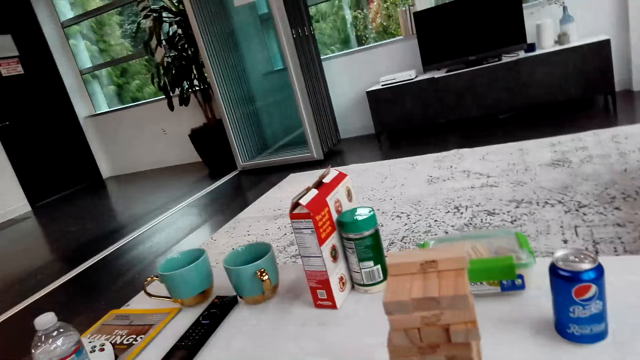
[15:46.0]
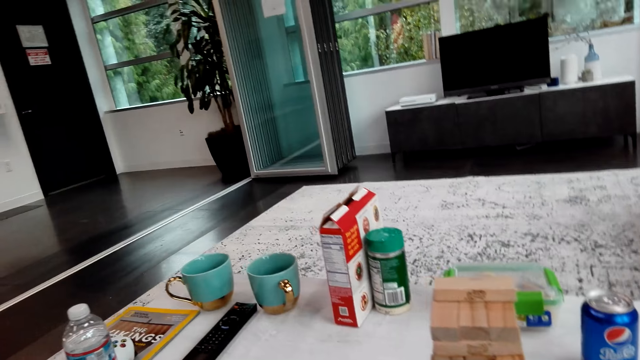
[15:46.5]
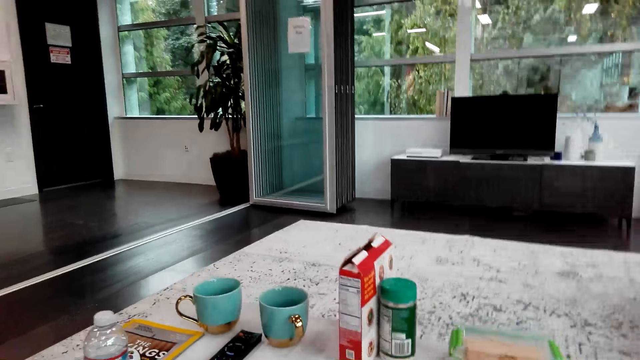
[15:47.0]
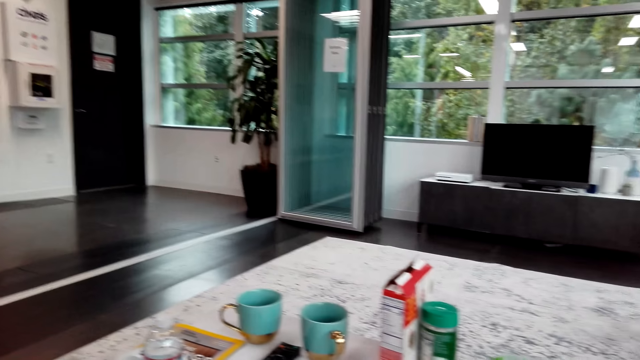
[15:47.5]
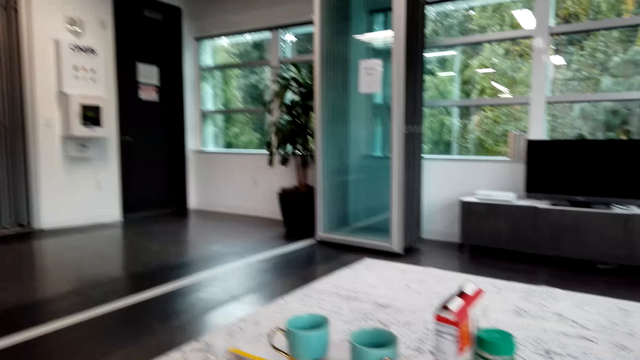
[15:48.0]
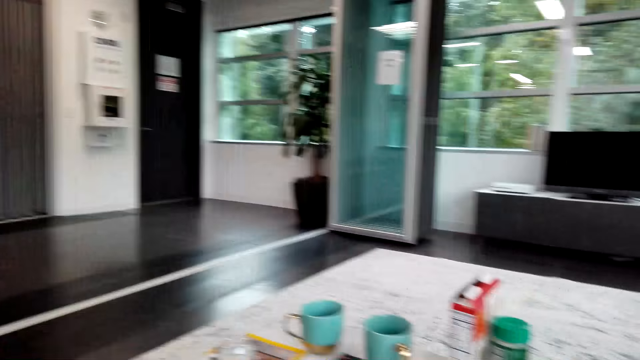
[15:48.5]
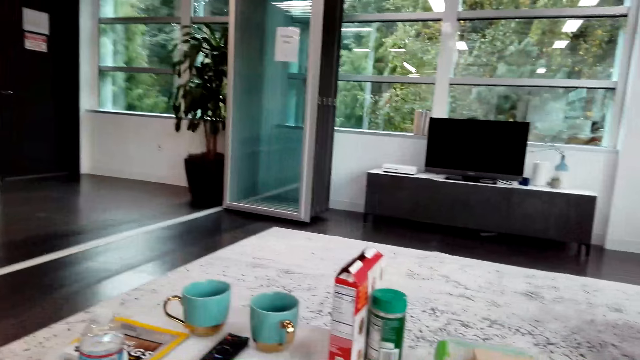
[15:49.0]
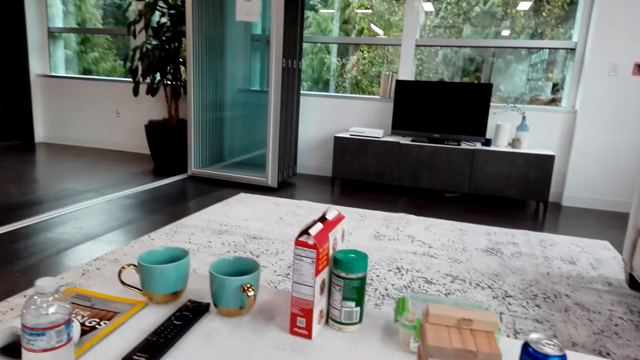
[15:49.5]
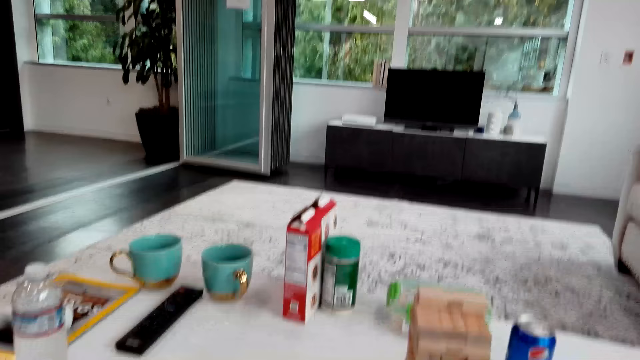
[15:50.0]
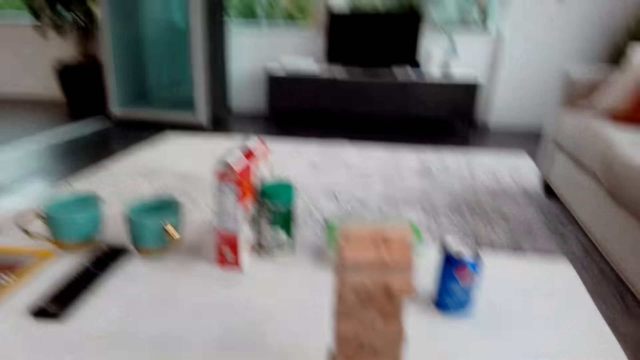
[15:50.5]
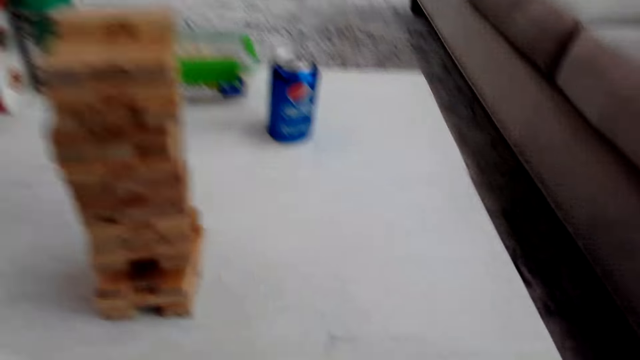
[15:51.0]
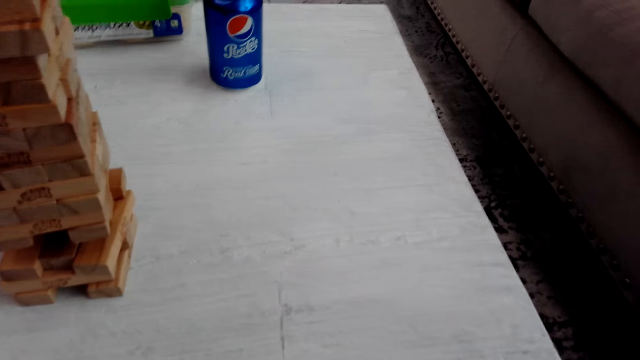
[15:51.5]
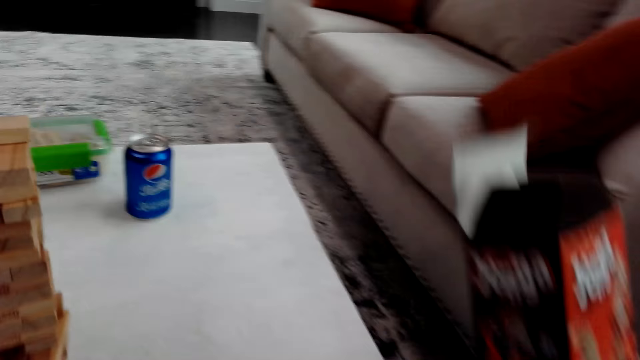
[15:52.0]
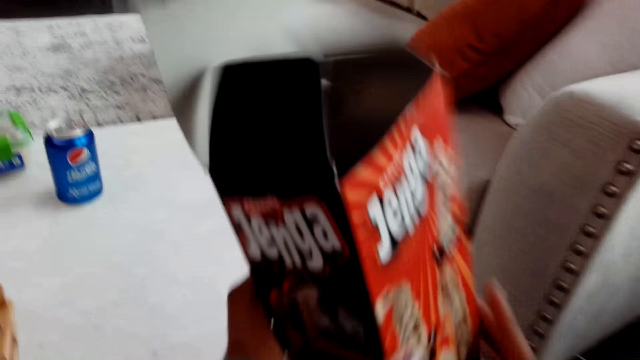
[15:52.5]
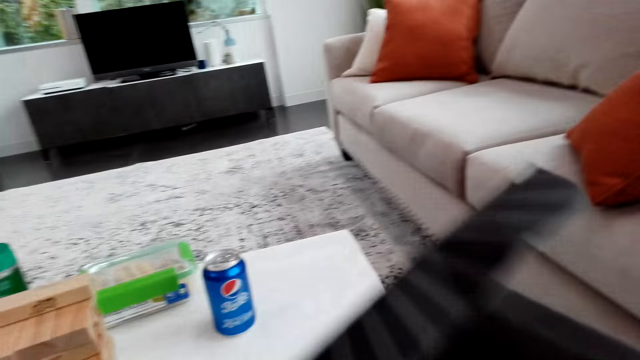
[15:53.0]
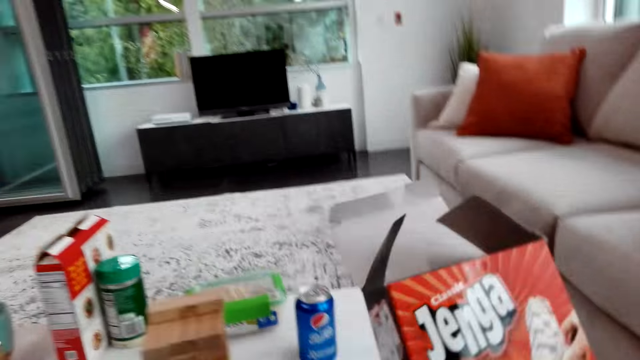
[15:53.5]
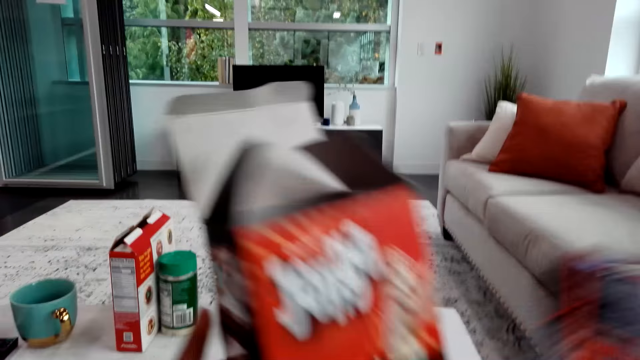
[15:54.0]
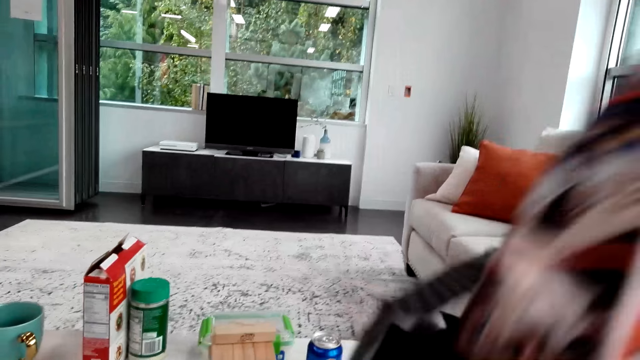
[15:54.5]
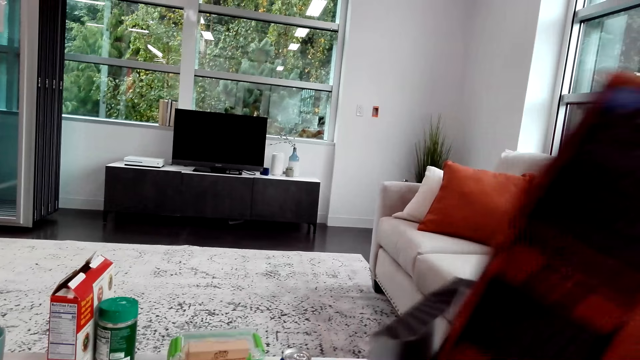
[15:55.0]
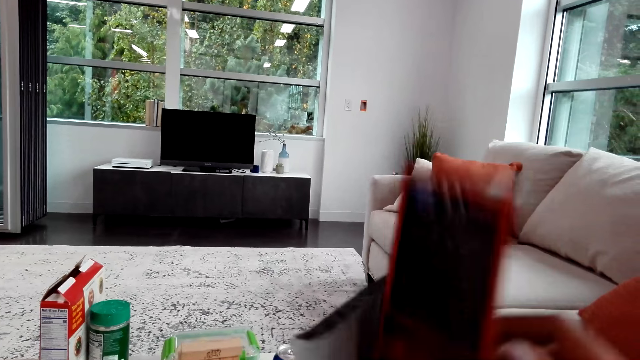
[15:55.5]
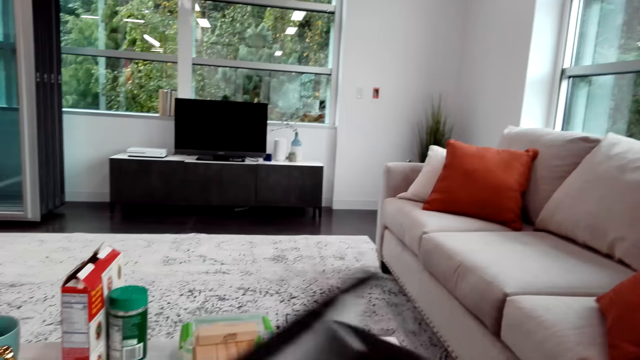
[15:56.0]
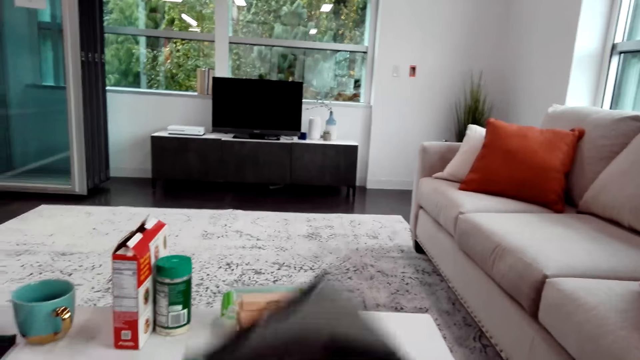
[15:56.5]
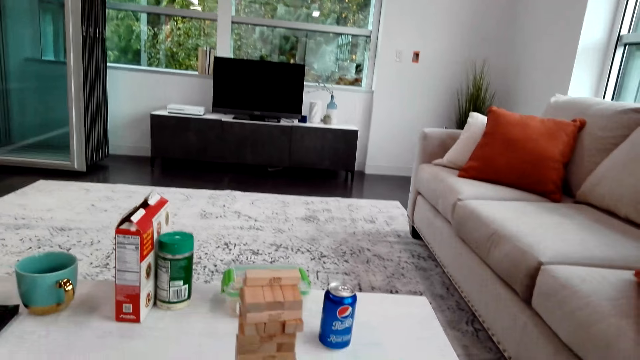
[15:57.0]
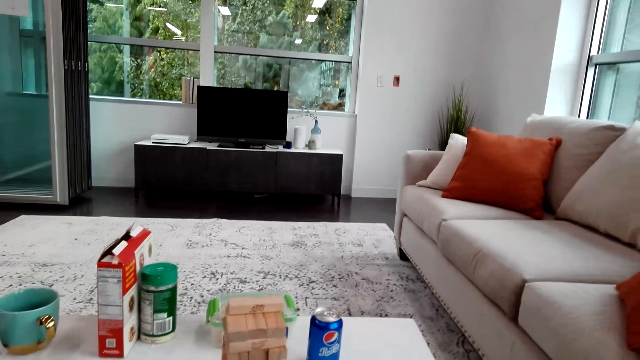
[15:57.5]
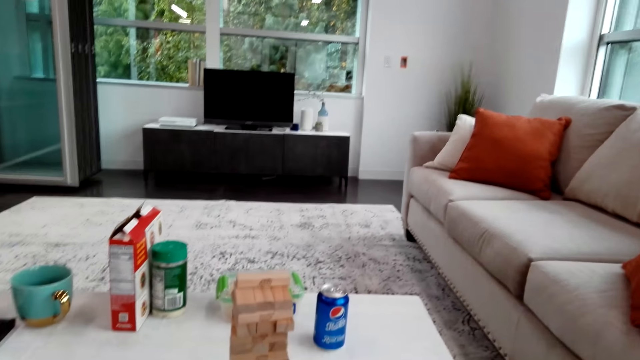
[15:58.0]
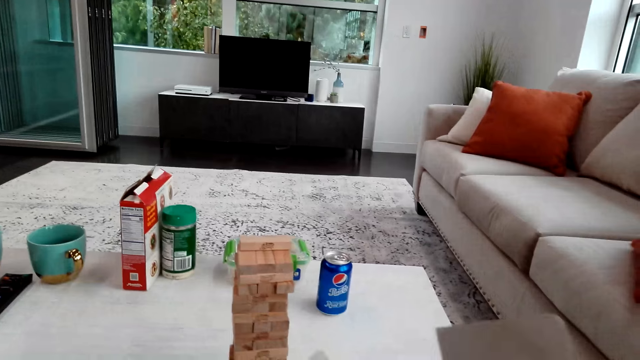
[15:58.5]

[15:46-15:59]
The camera wearer talks with a man. They look around. They talk with the man. They hold a box. They pick up the box. They put the box in another box.

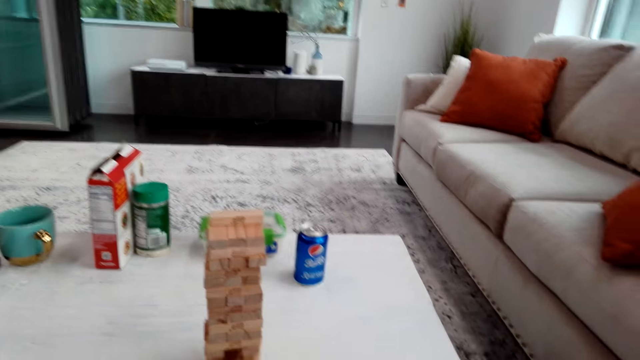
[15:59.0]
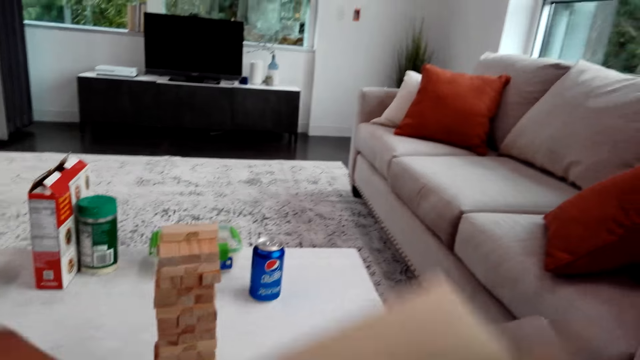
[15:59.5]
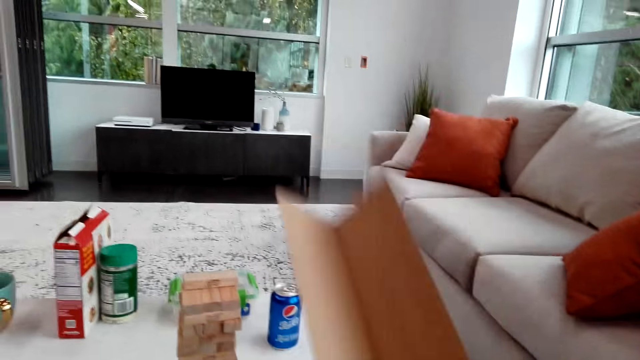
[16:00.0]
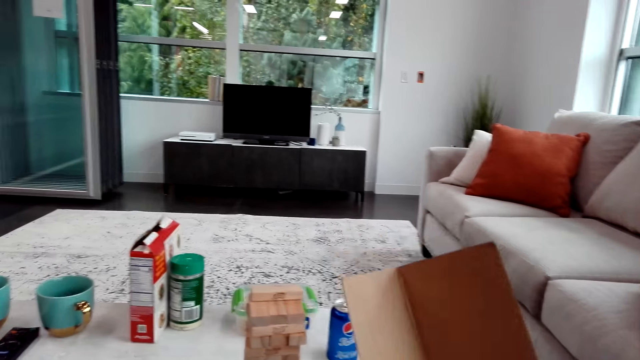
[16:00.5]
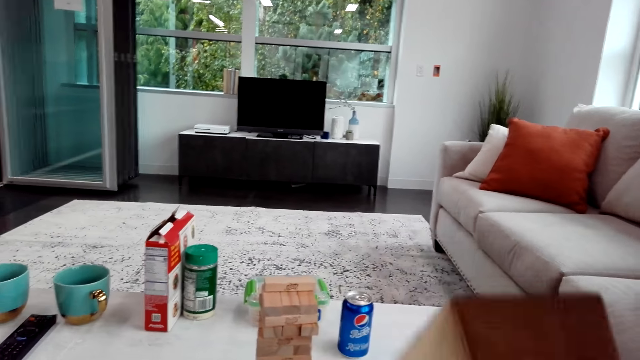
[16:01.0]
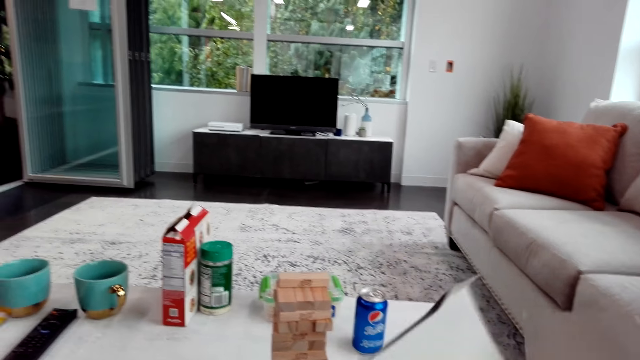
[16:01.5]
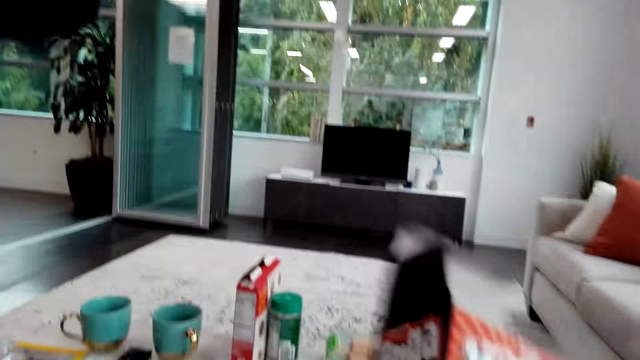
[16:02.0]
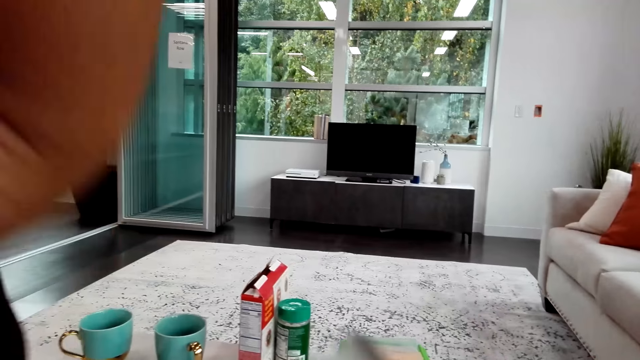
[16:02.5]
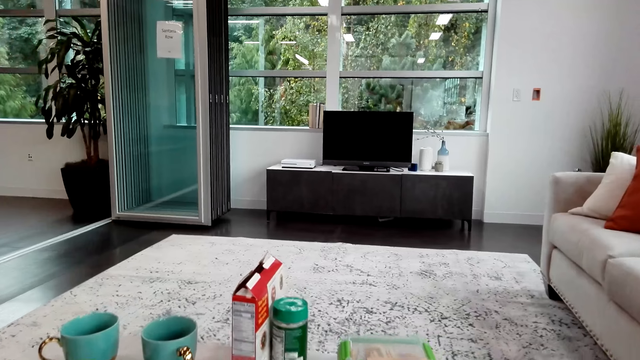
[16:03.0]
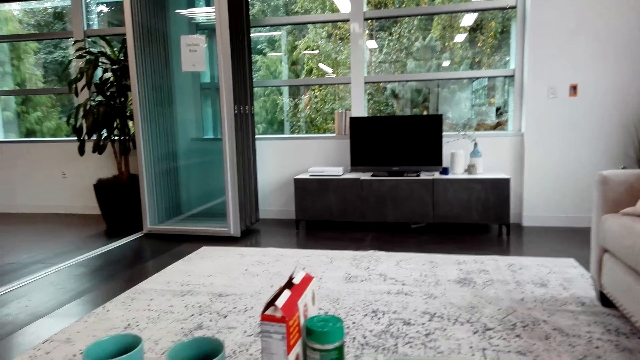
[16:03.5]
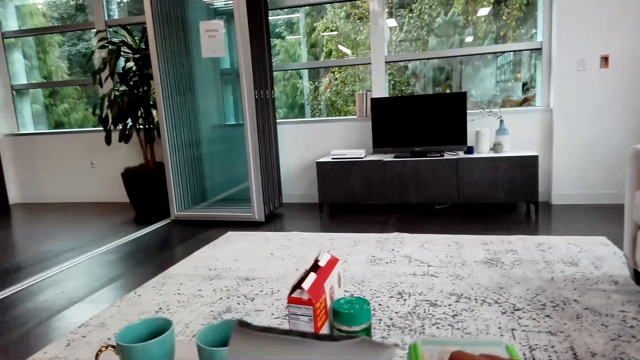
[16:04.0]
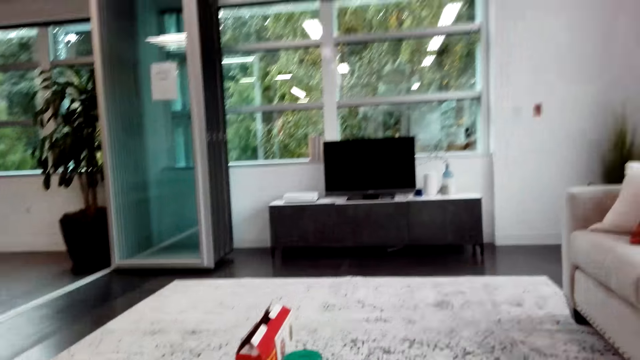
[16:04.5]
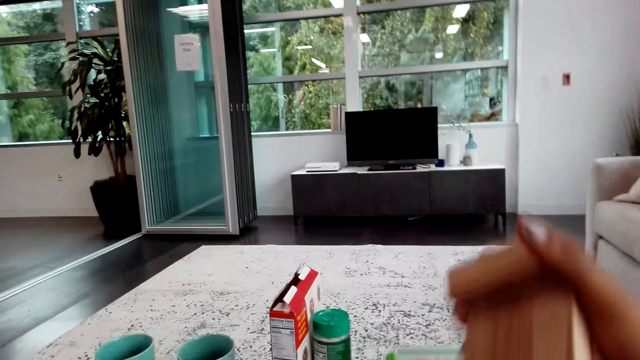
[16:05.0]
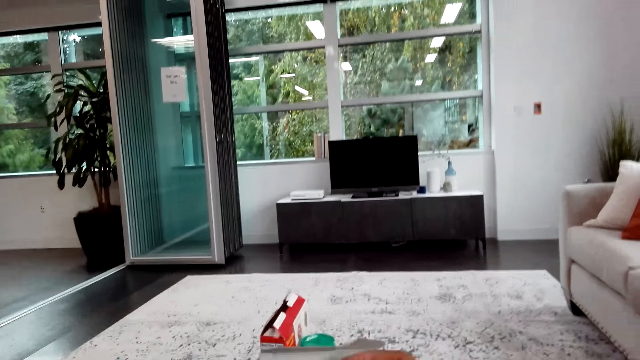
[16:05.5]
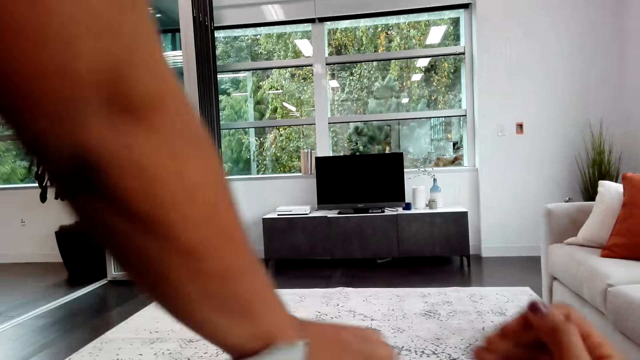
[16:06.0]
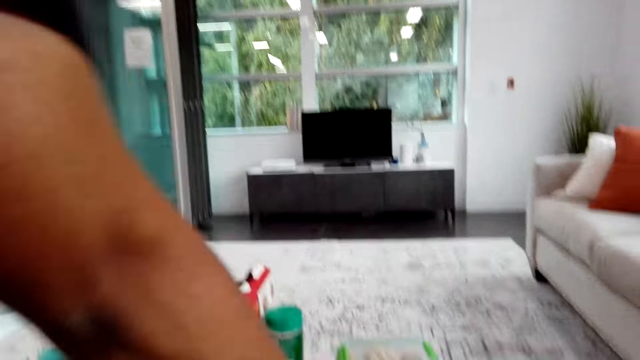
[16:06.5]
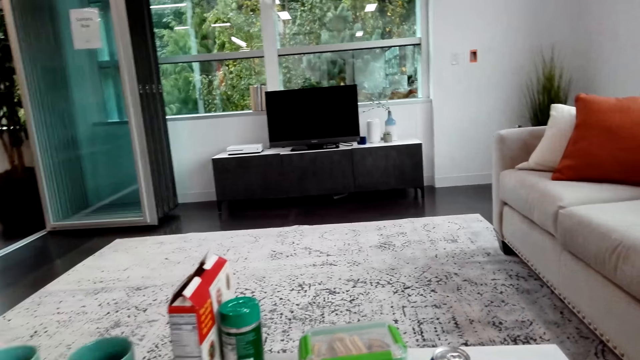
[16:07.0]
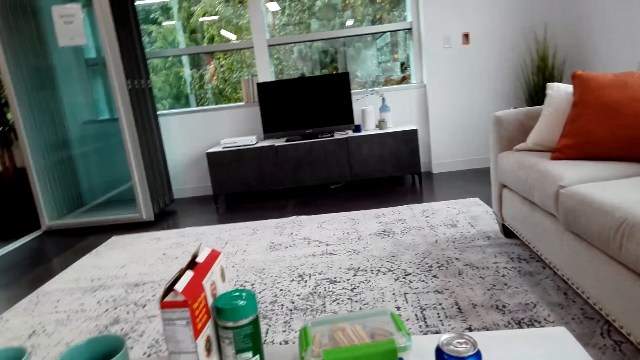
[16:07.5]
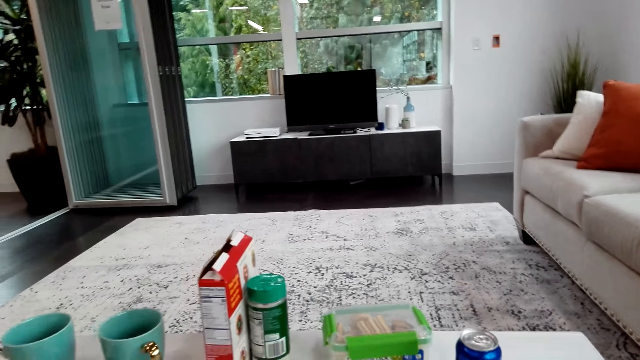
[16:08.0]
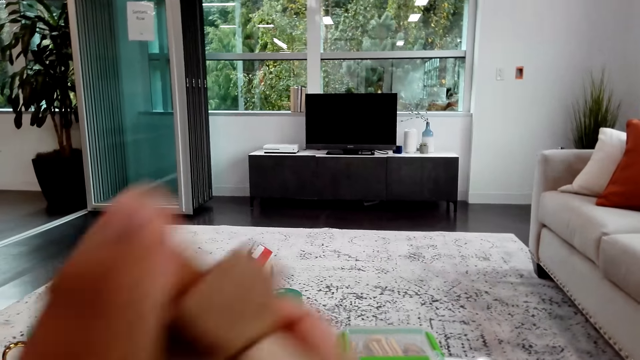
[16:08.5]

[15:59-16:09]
The camera wearer talks with a man and holds a box. They put the box in another box. They look around. The man moves his hand. The camera wearer puts wood blocks in the box. They move their hands and talk with the man. The man holds the box.
